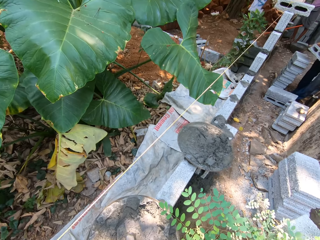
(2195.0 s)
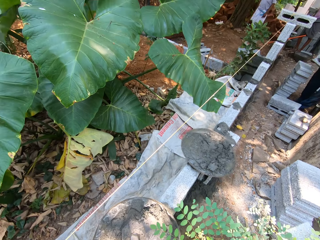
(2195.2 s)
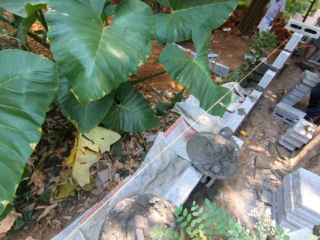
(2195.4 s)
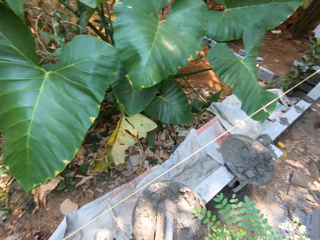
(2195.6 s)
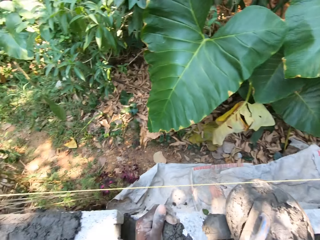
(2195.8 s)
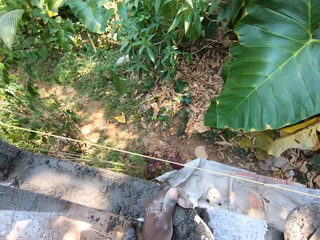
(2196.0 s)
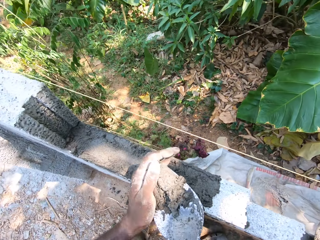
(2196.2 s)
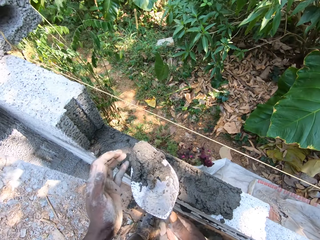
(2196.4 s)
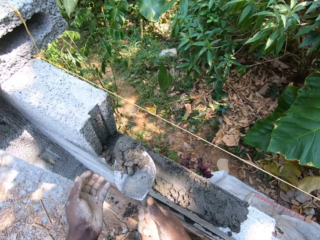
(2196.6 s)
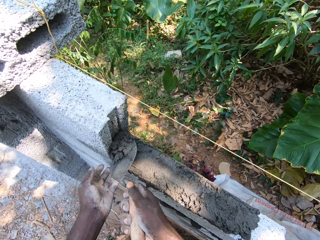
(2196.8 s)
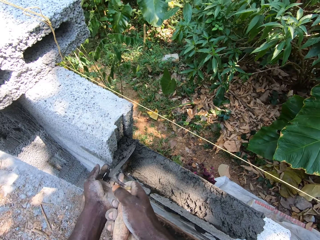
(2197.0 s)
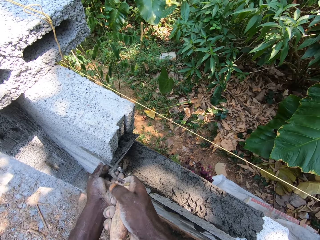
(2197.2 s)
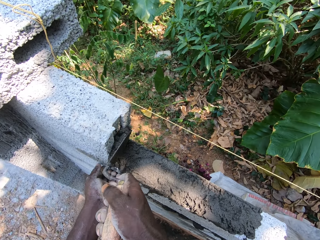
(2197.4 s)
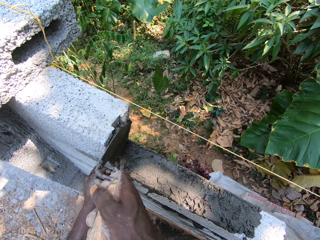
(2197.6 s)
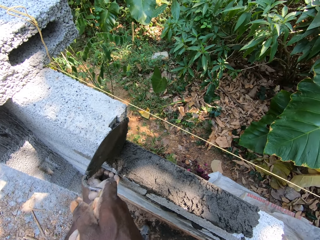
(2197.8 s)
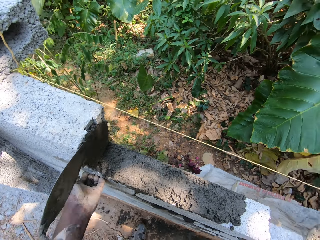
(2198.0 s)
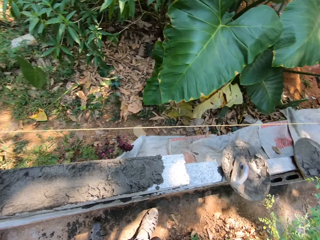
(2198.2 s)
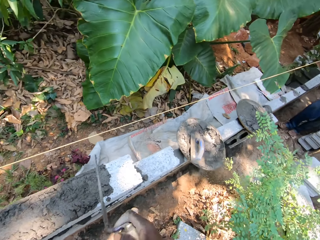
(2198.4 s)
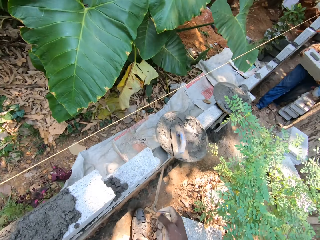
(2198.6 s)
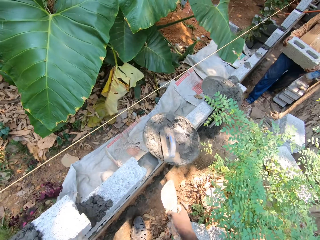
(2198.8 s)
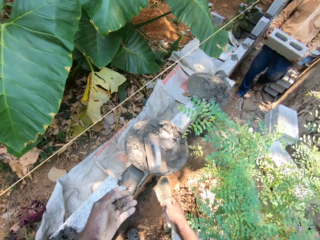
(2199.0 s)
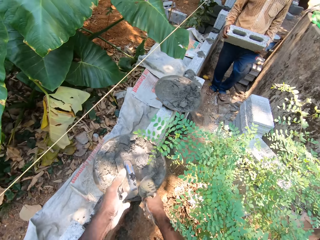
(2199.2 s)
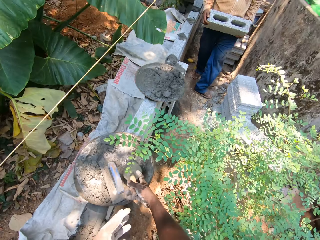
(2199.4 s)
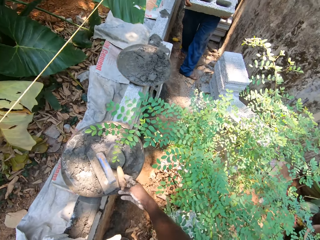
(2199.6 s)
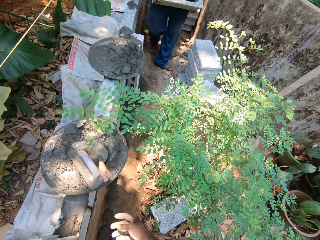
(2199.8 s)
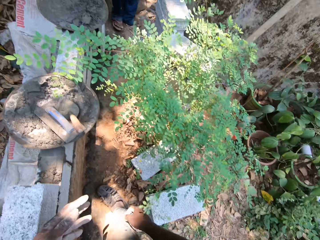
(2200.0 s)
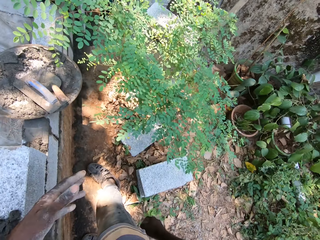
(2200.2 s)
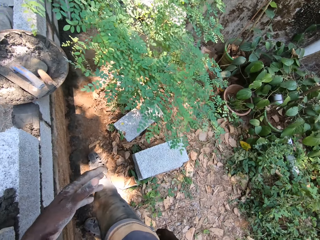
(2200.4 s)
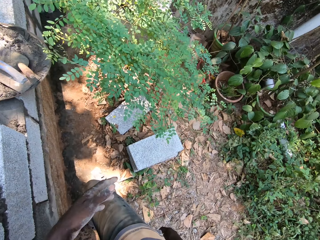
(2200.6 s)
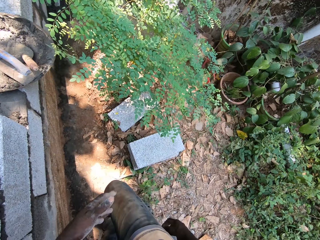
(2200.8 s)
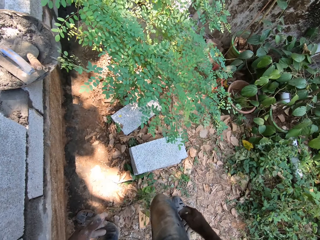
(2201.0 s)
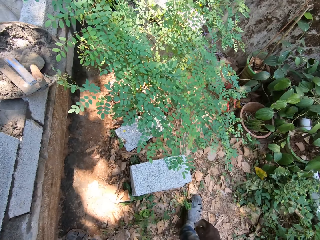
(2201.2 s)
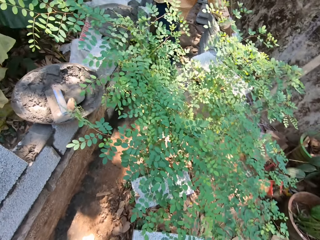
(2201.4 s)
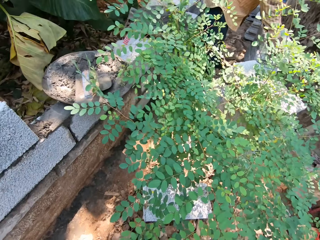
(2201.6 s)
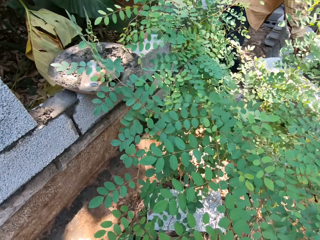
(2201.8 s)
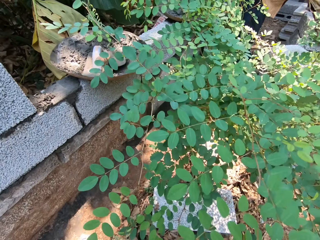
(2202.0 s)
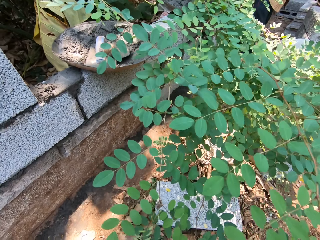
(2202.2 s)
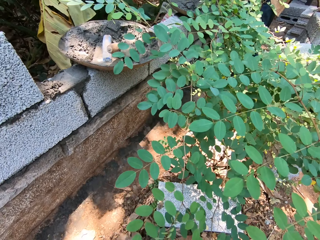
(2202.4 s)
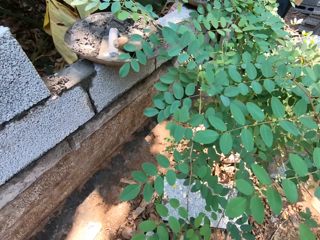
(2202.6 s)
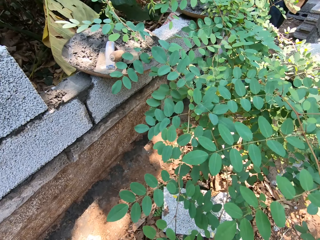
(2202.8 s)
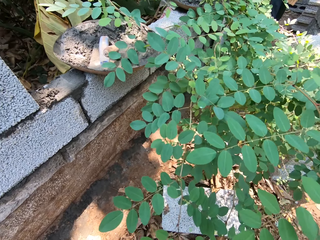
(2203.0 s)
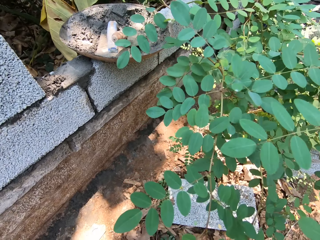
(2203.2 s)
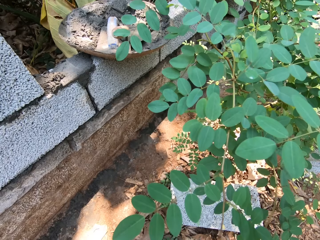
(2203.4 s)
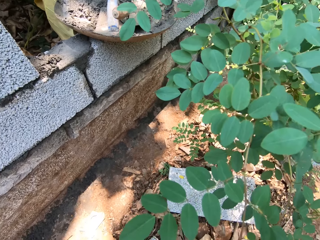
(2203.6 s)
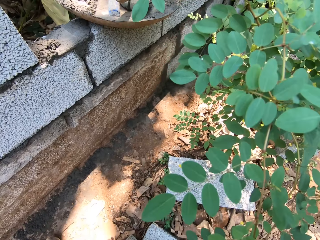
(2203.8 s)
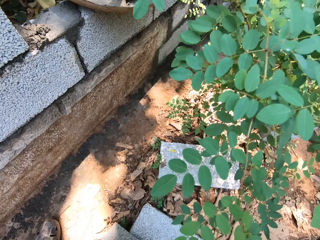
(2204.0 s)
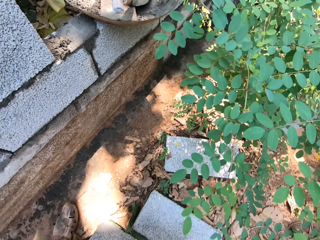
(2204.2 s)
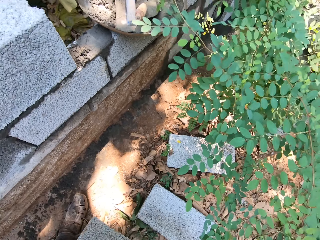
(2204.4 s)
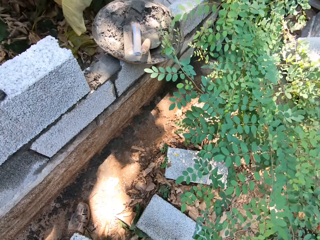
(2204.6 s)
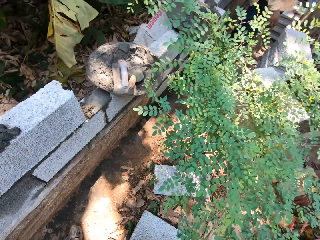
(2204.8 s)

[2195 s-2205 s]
The camera wearer plasters mortar on a brick with the brick trowel in his right hand. He puts sand in between the bricks. He drops the brick trowel into the head pan on the brick with his right hand.

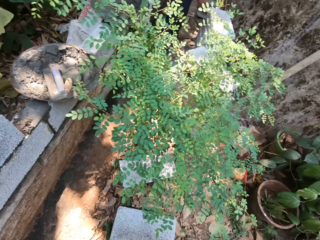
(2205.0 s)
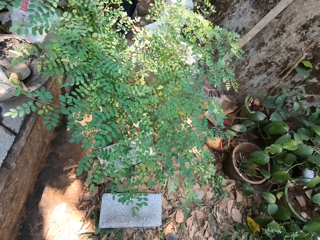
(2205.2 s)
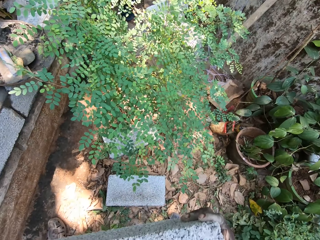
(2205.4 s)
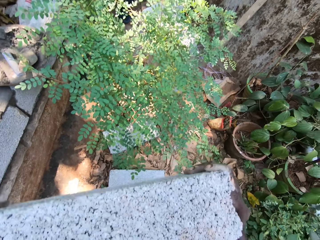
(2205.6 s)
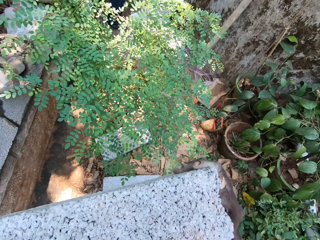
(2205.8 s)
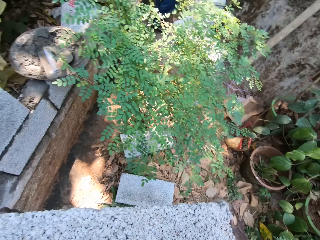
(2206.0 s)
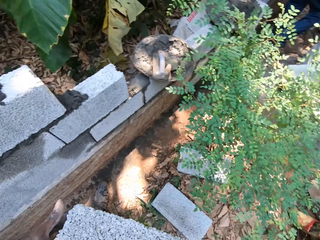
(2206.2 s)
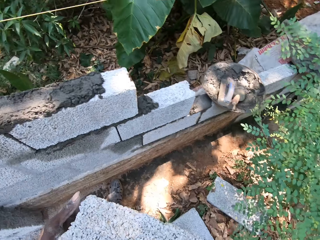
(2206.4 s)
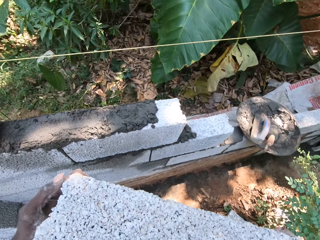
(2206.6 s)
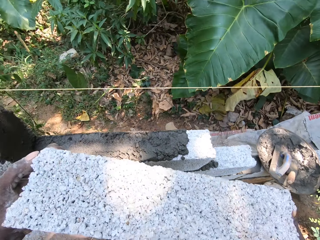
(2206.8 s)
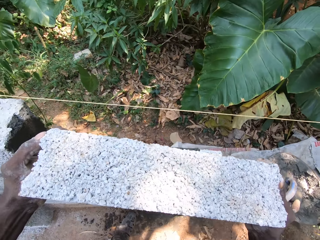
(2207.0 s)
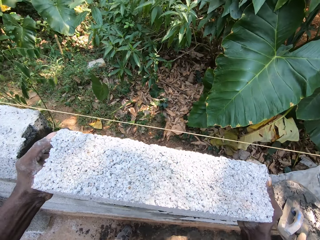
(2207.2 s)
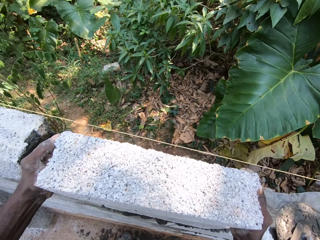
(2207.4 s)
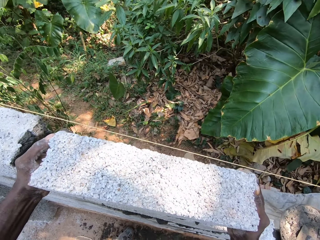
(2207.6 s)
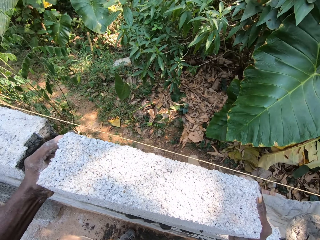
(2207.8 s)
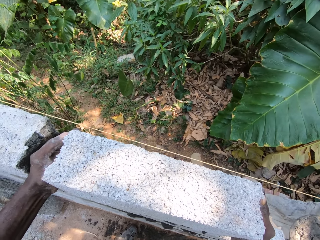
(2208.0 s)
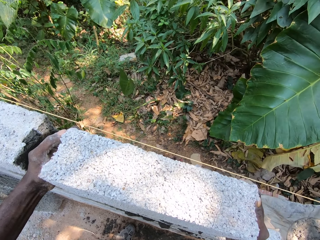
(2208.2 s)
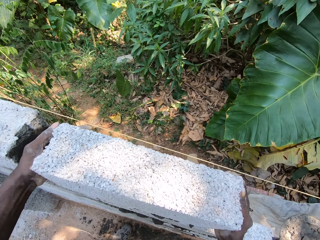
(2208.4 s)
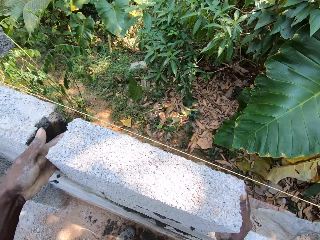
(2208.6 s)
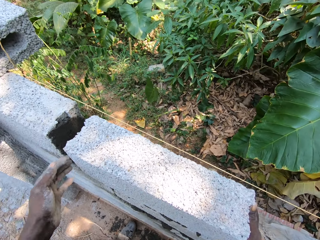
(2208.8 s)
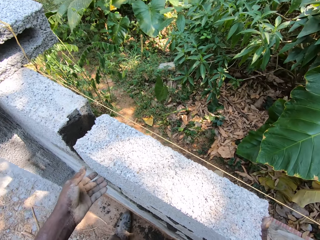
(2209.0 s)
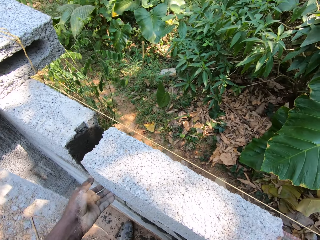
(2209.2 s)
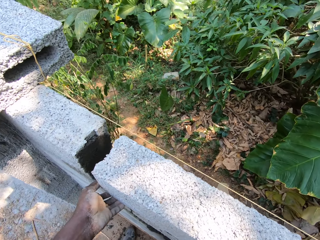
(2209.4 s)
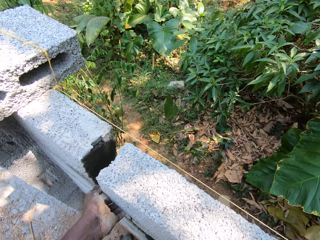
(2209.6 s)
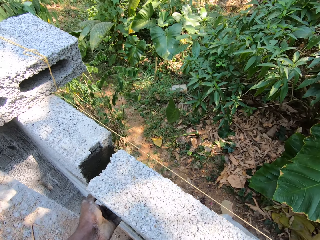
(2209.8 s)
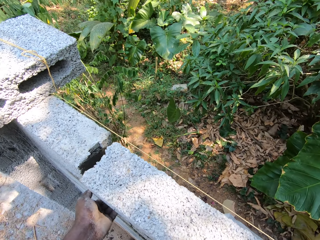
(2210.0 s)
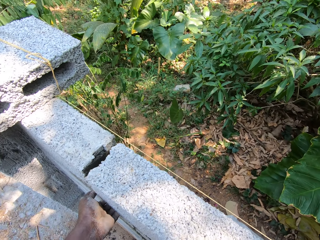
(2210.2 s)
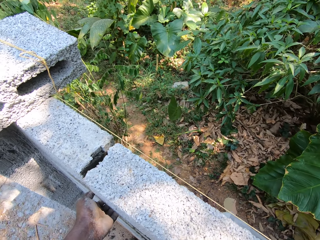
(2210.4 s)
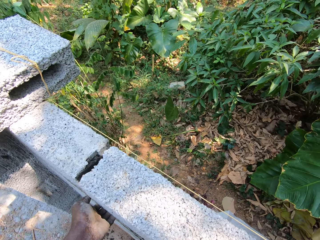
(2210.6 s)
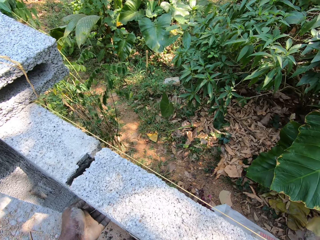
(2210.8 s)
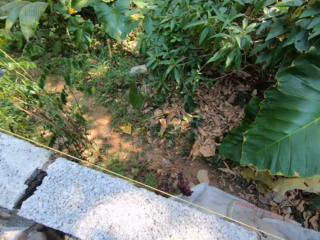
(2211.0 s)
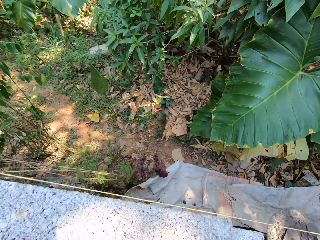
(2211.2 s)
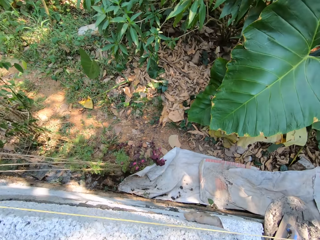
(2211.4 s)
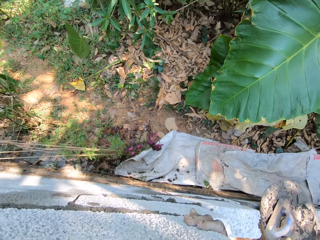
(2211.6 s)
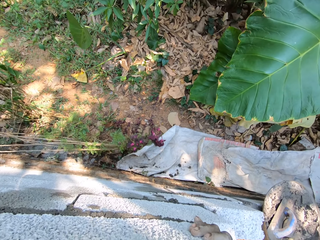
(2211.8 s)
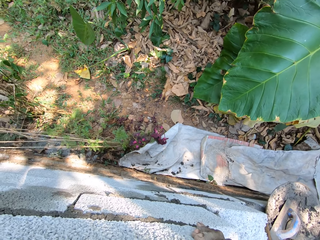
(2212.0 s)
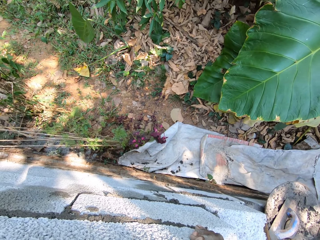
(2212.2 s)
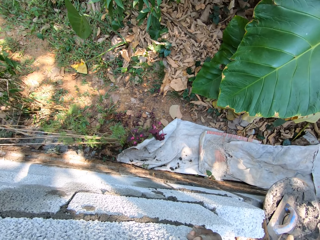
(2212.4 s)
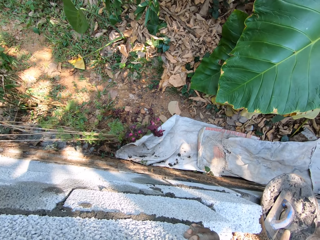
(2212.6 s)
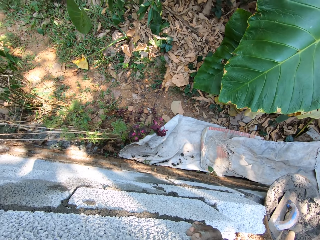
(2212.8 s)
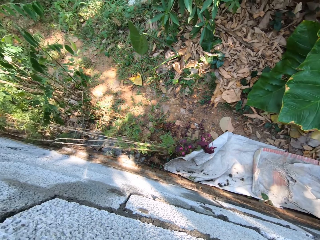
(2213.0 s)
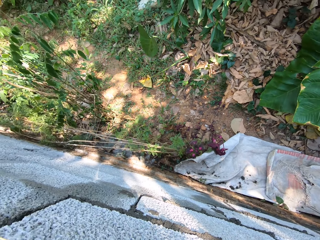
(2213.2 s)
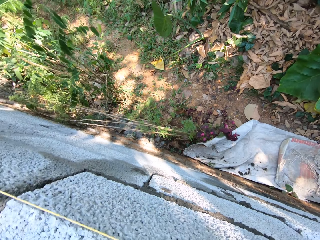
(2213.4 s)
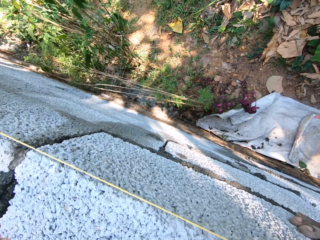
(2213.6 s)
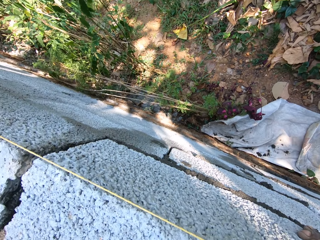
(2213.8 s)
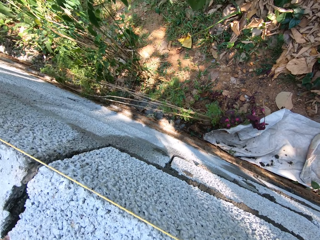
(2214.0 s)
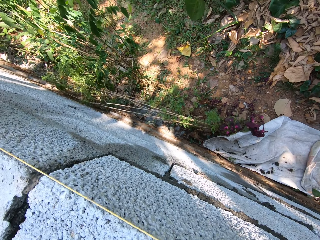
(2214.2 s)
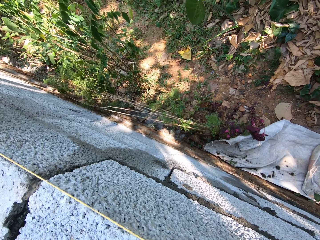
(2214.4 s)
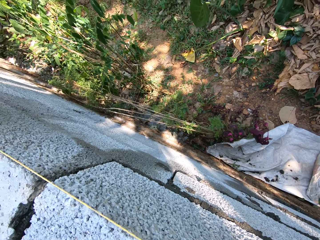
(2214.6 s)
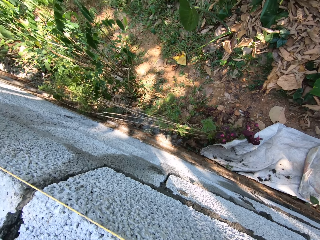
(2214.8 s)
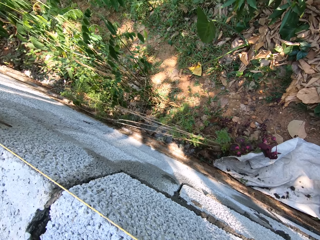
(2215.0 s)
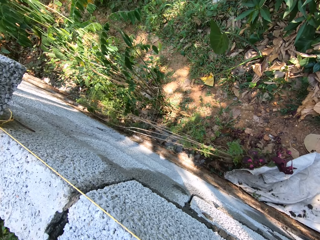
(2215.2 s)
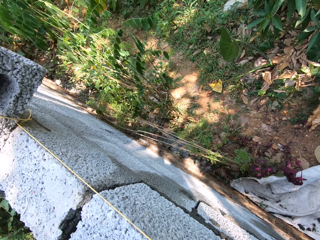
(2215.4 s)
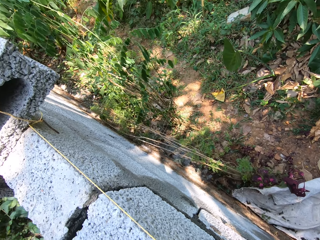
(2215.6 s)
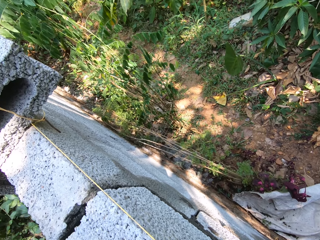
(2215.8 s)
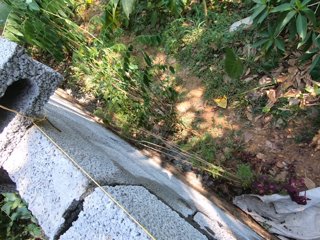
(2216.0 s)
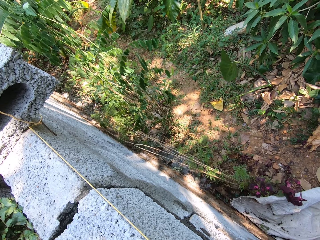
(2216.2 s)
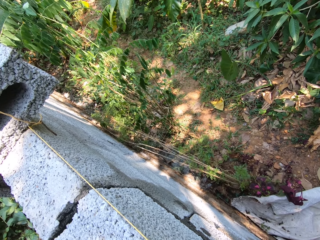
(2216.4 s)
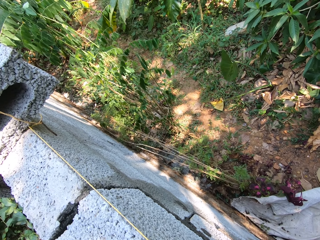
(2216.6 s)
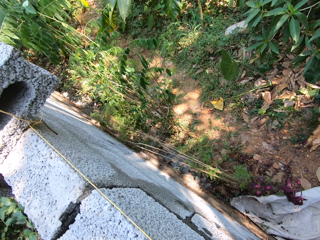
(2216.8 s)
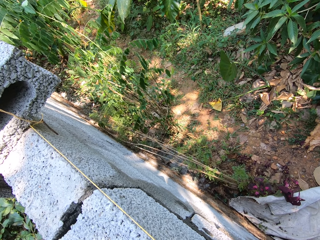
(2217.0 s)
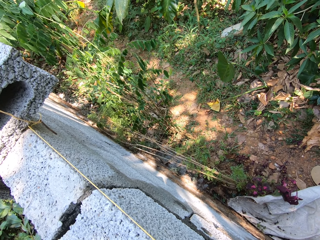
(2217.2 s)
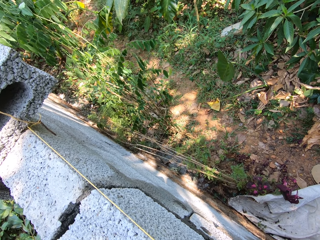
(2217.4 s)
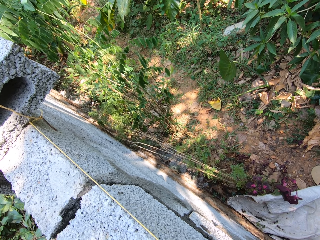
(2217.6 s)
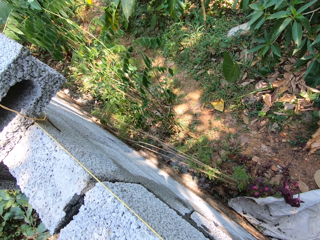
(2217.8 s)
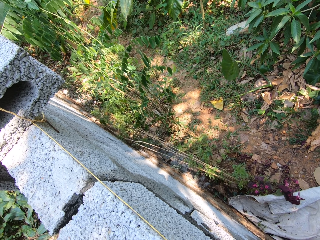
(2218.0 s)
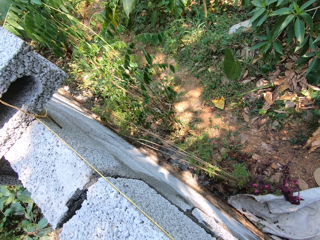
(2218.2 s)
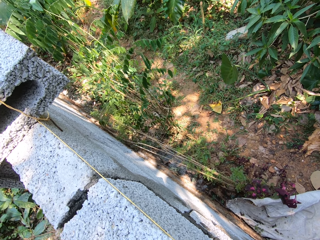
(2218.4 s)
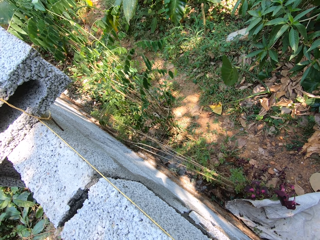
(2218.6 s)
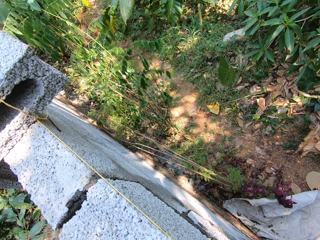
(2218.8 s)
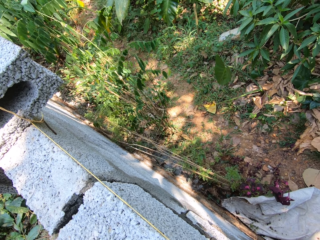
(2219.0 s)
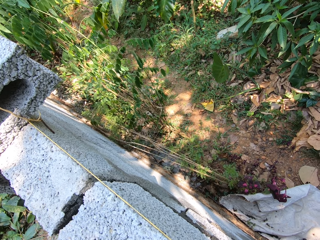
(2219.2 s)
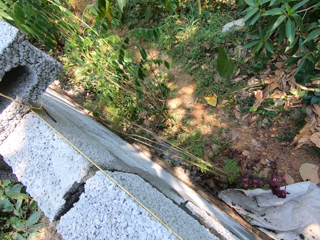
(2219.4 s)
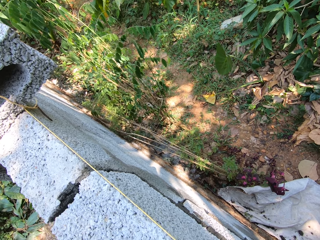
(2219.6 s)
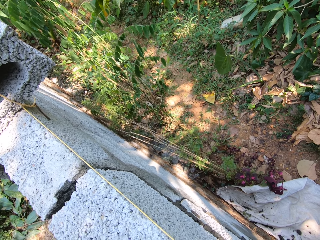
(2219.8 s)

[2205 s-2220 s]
The camera wearer lays a brick on the mortar spread with both hands. A man interacts with another man. The camera wearer aligns the brick in a construction.
